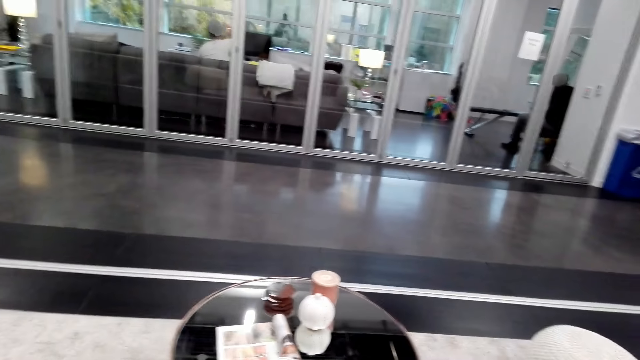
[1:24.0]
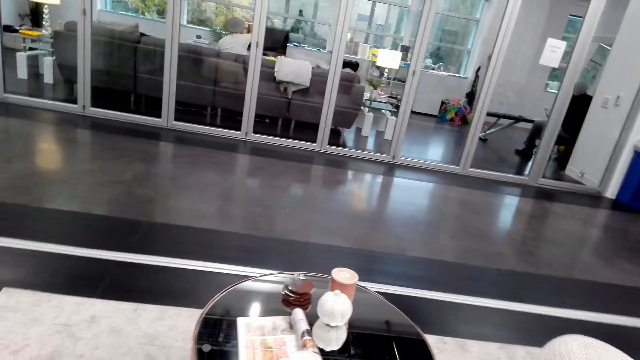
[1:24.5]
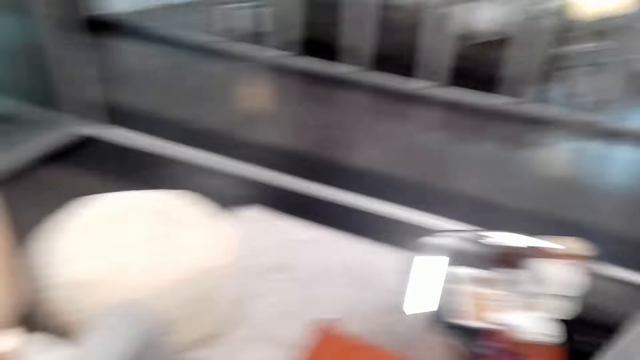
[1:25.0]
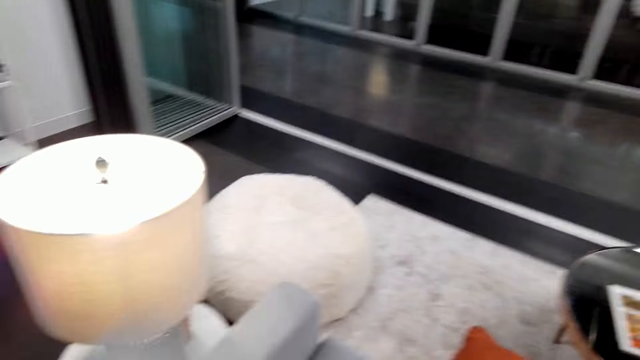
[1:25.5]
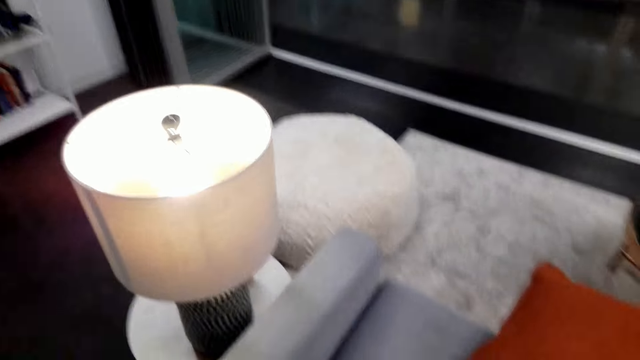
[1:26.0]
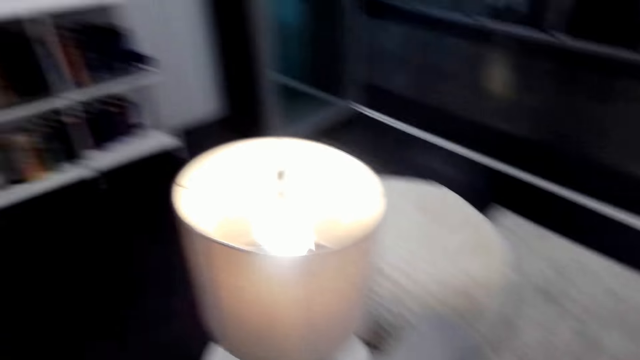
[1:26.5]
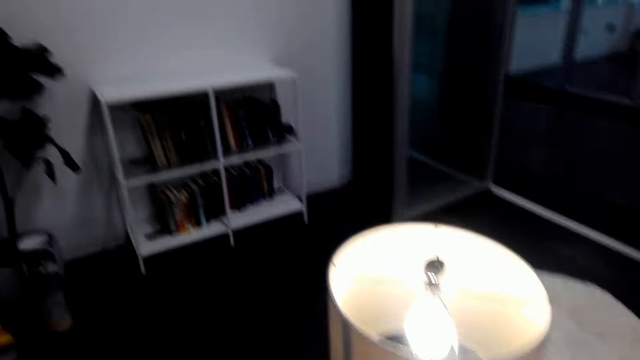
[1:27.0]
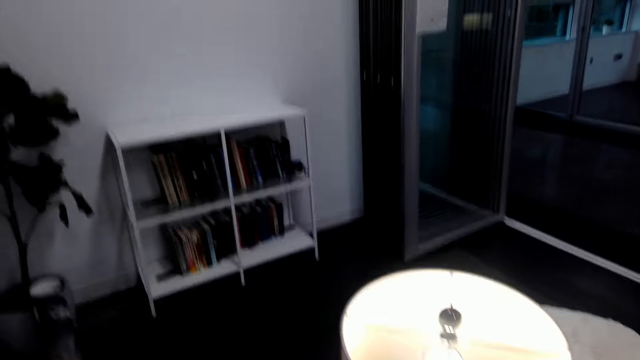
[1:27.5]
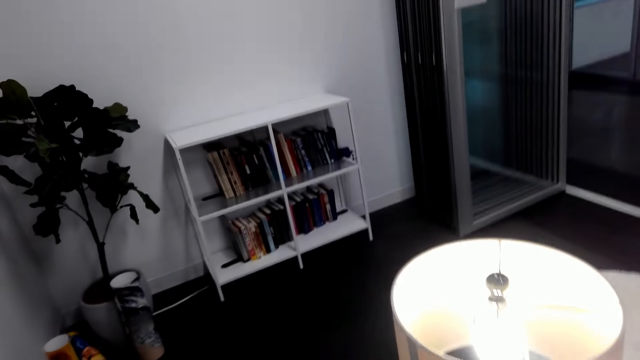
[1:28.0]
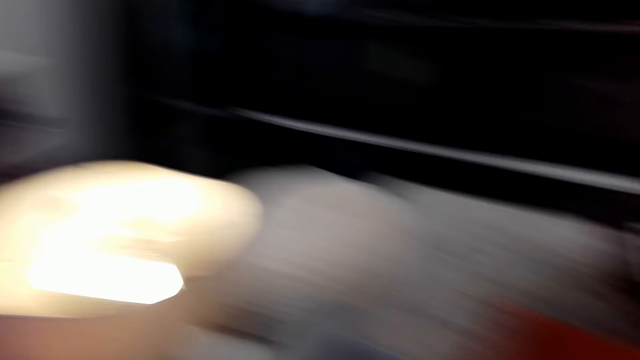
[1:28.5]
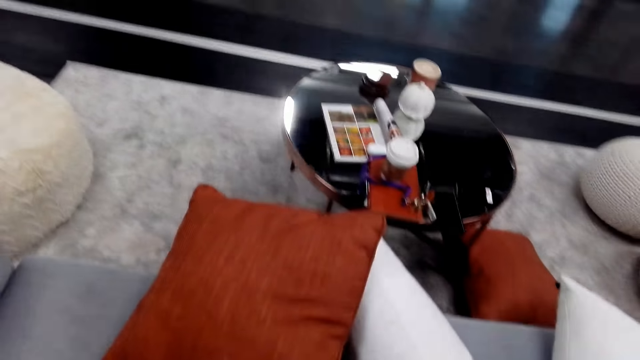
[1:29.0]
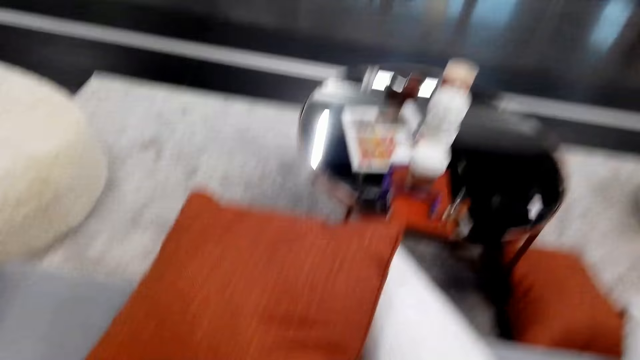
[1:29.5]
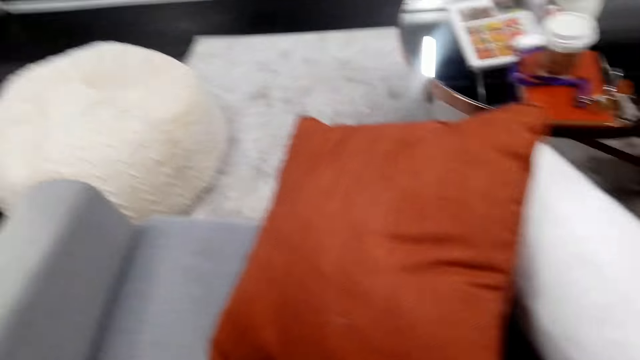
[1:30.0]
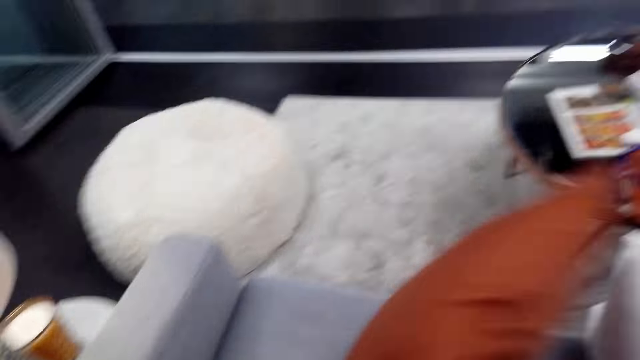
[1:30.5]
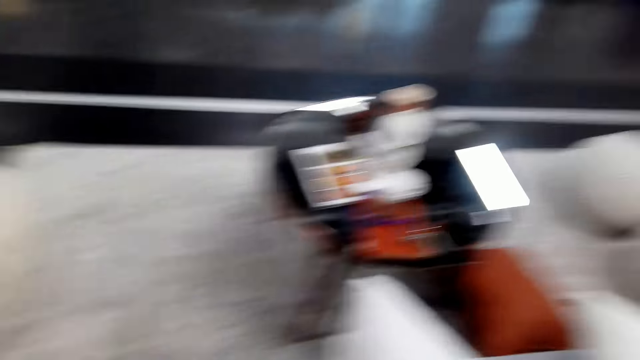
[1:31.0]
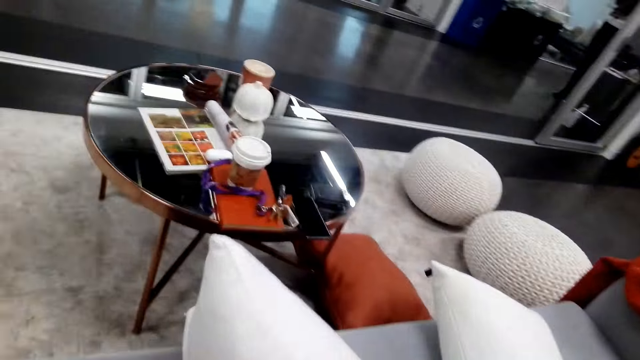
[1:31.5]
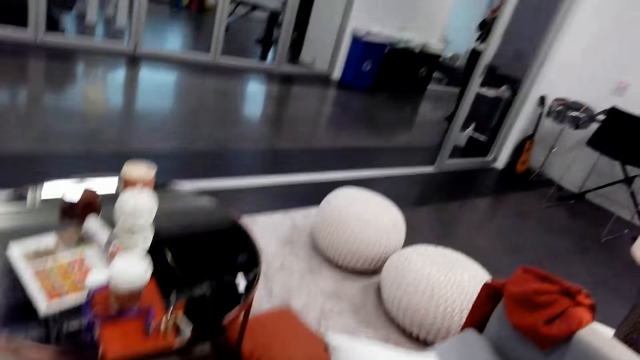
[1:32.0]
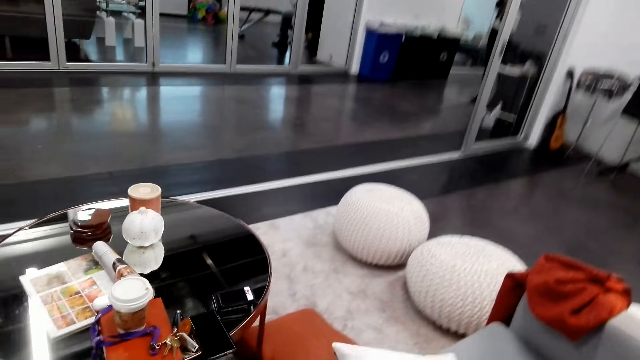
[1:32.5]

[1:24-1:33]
The camera wearer looks around. They move a pillow.

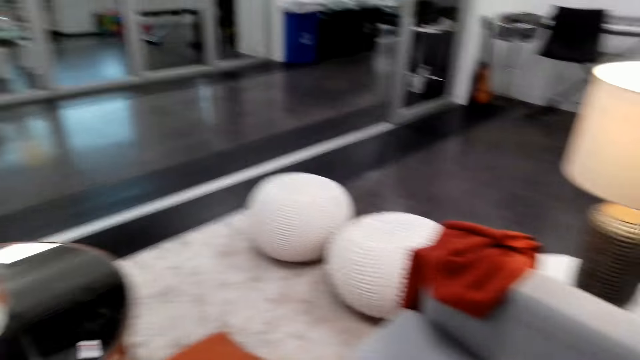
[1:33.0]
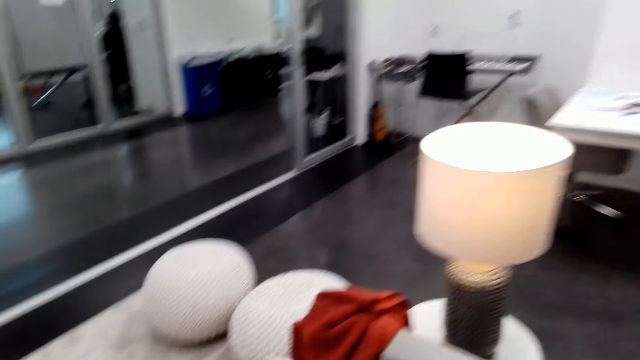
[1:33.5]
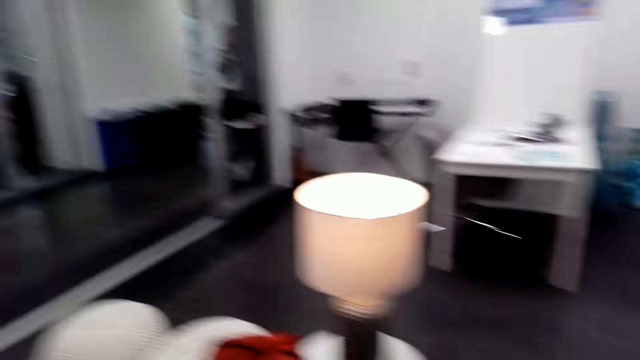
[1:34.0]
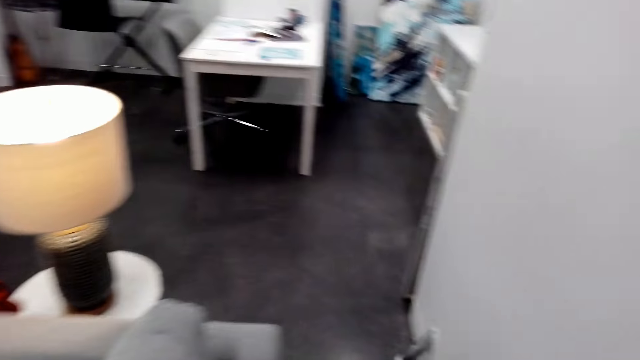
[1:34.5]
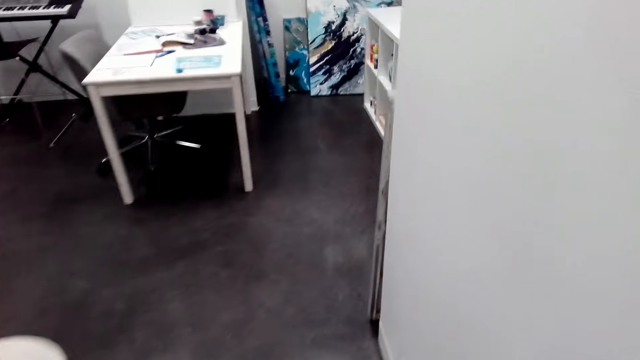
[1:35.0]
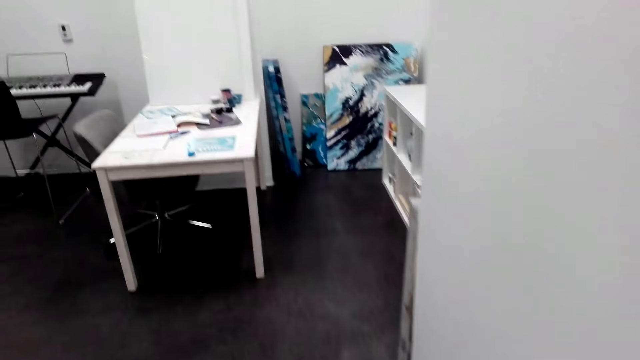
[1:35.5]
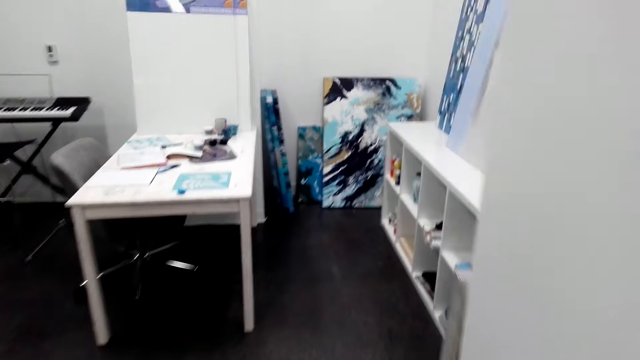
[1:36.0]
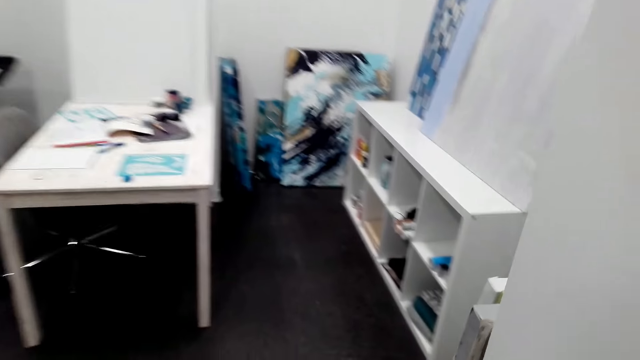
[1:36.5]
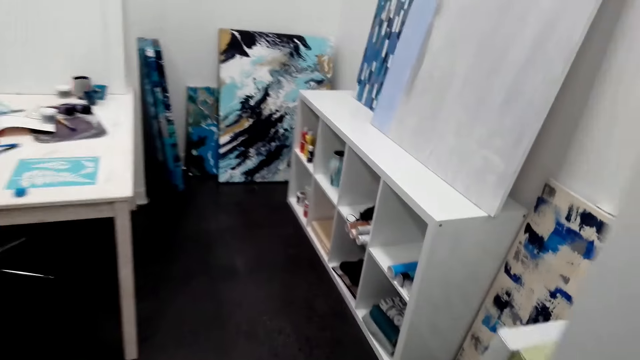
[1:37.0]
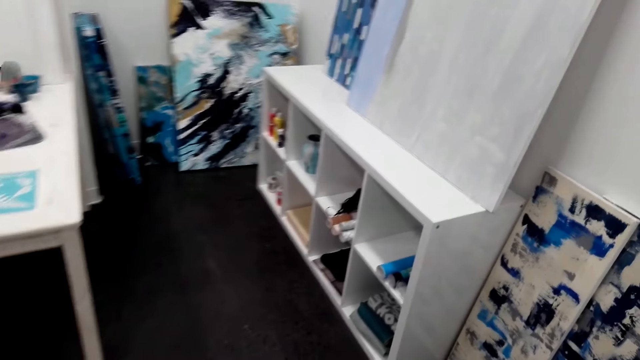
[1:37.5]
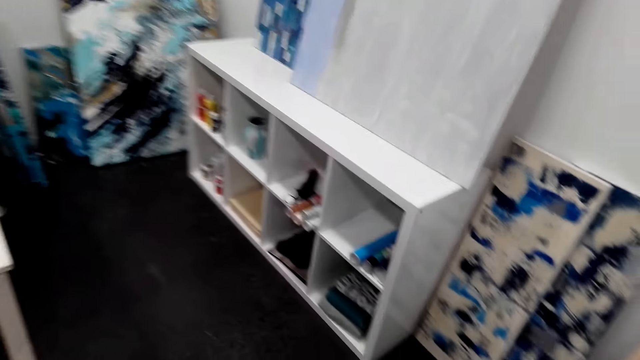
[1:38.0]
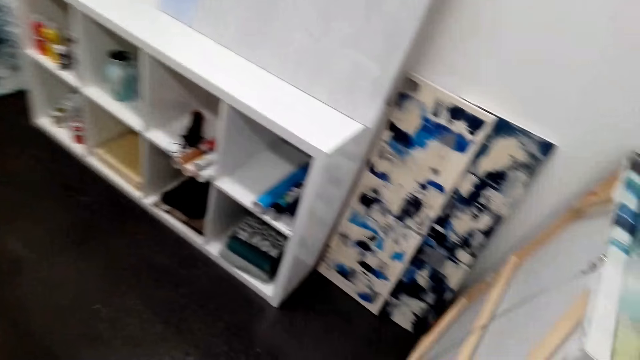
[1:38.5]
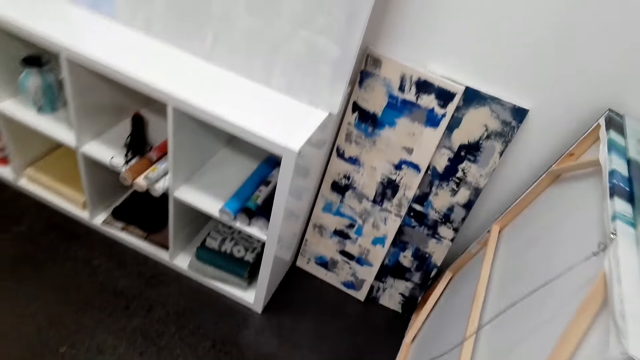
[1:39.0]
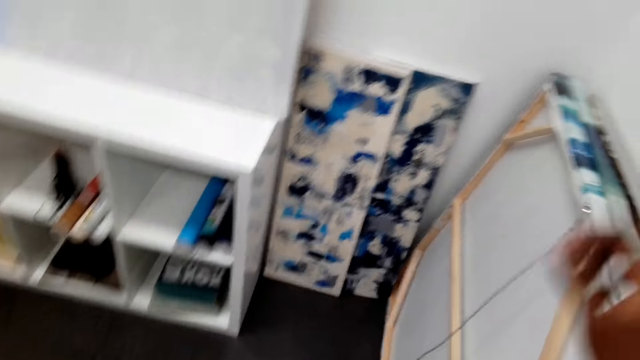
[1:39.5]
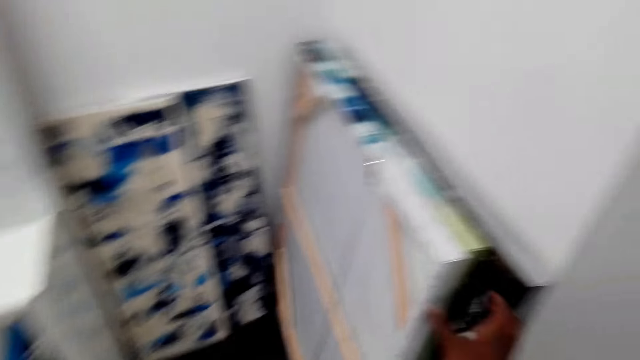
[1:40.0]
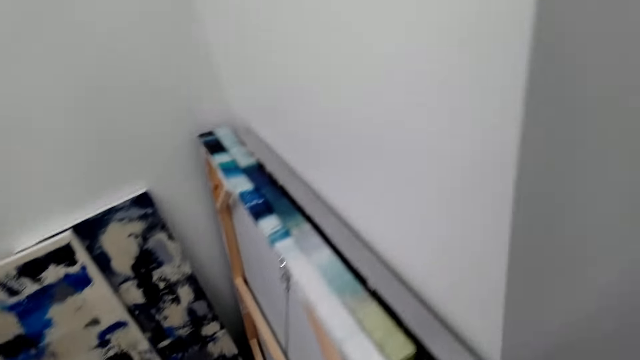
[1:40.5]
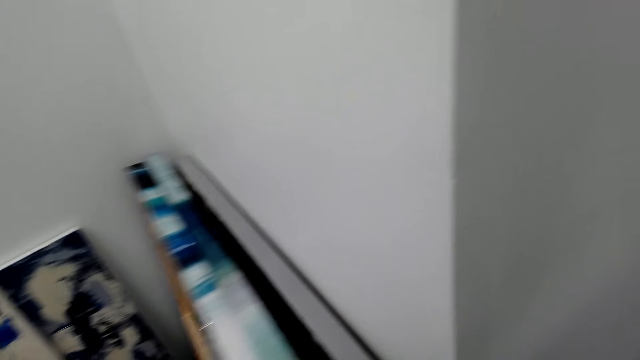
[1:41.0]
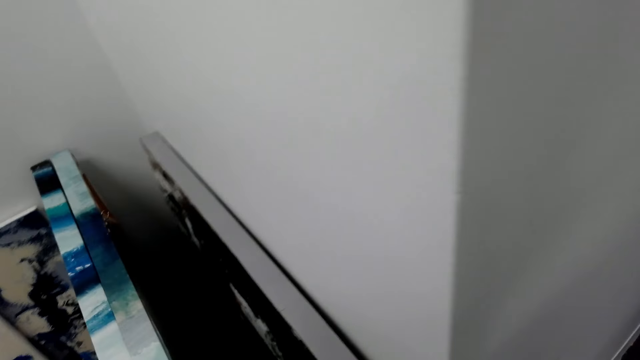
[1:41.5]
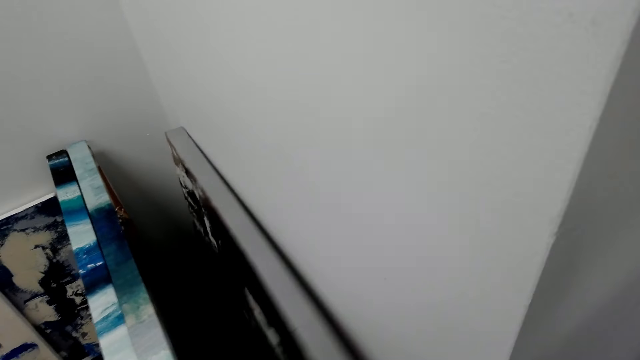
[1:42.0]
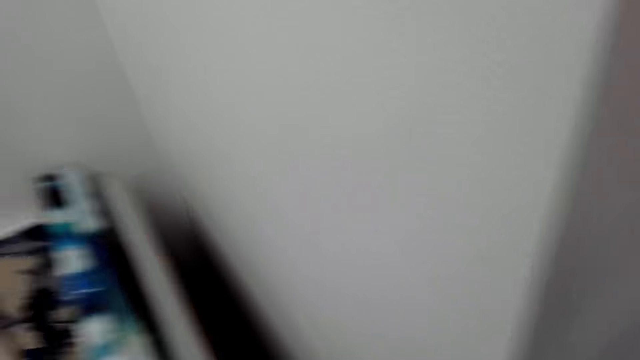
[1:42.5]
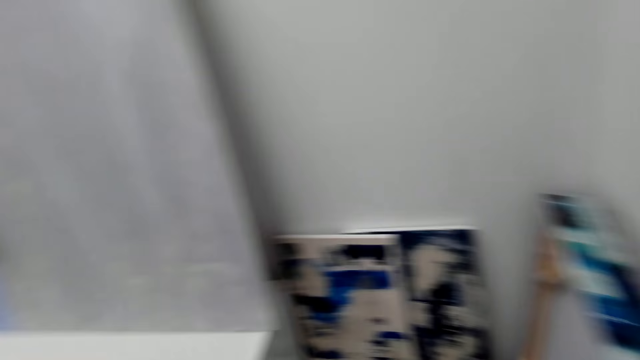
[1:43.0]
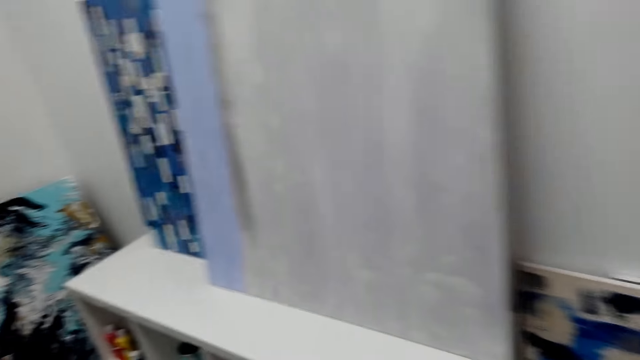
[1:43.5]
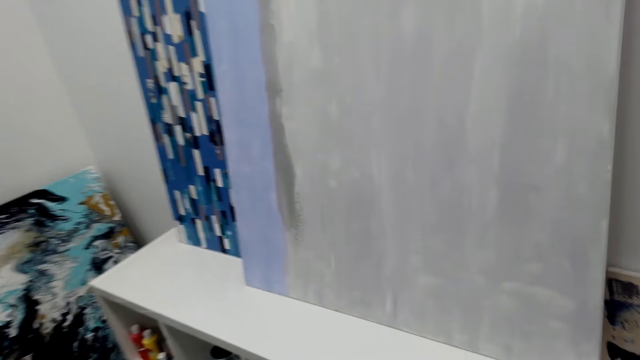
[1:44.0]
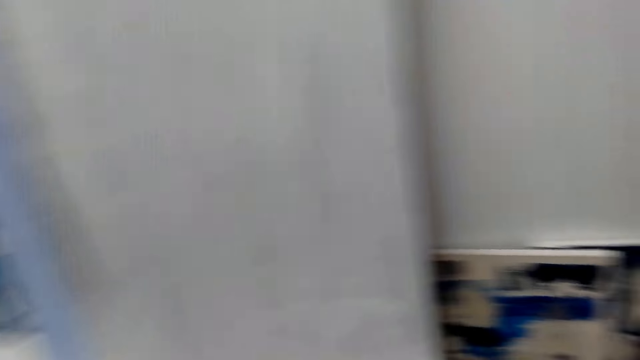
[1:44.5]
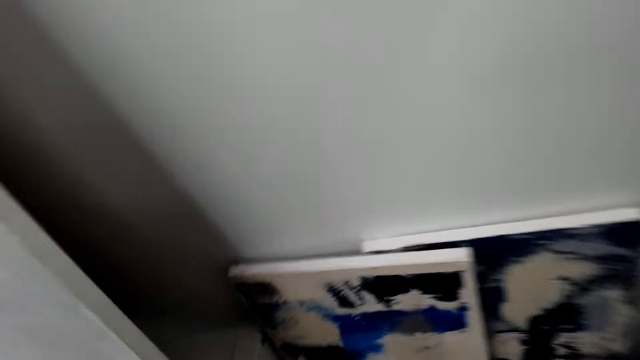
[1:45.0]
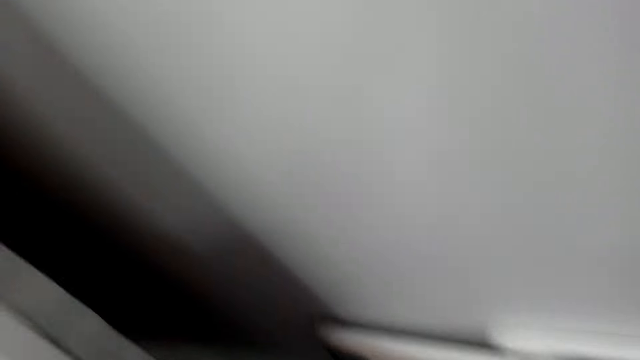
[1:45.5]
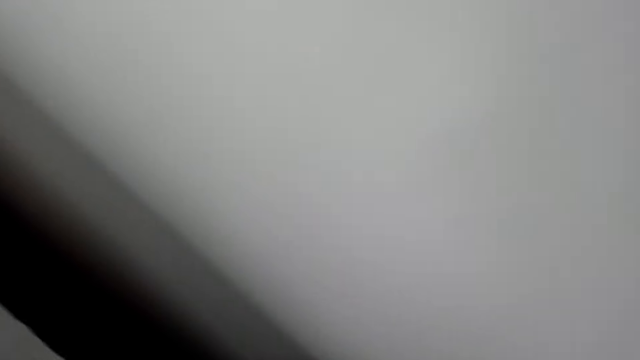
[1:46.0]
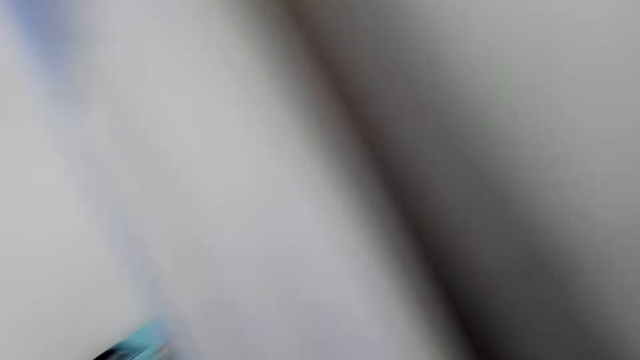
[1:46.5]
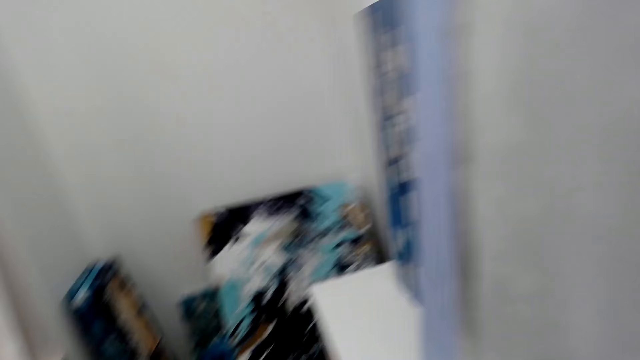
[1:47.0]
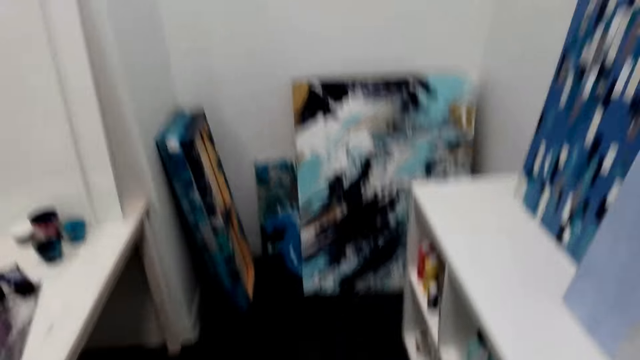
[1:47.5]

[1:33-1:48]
The camera wearer looks around. They walk towards the table. They look at the boards and pull the board. They turn back and turn aside.
